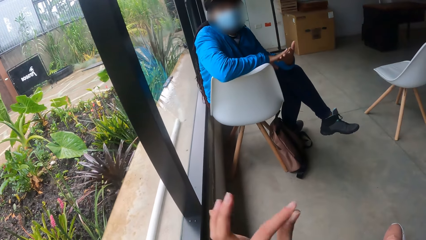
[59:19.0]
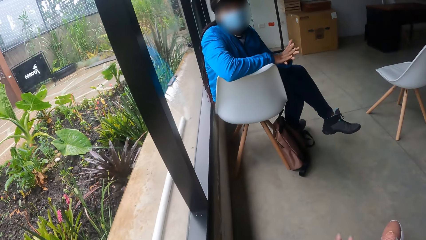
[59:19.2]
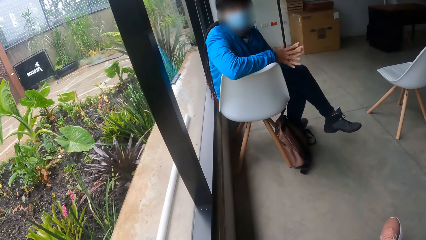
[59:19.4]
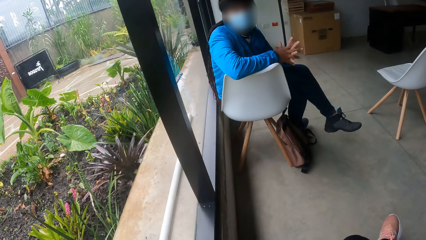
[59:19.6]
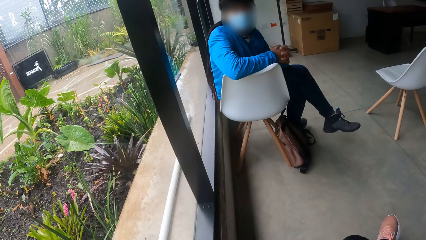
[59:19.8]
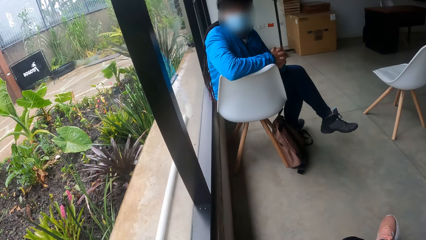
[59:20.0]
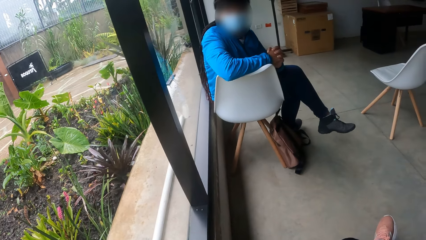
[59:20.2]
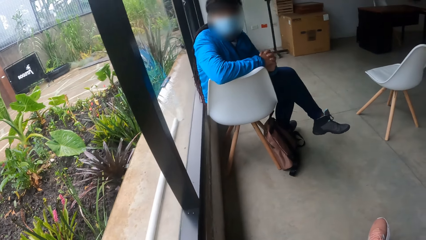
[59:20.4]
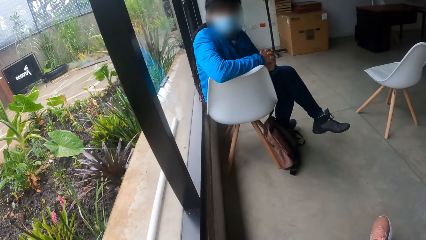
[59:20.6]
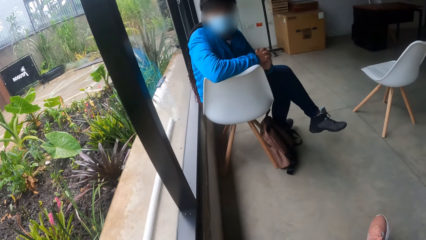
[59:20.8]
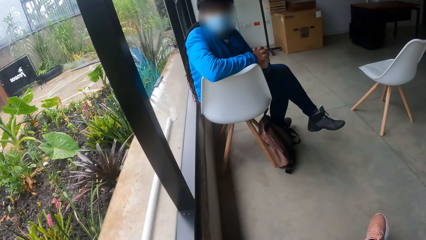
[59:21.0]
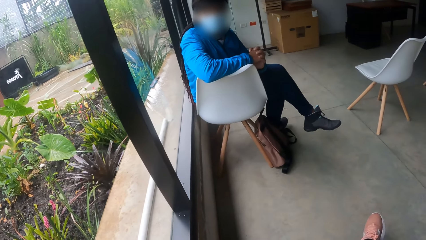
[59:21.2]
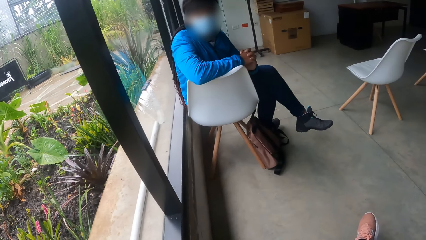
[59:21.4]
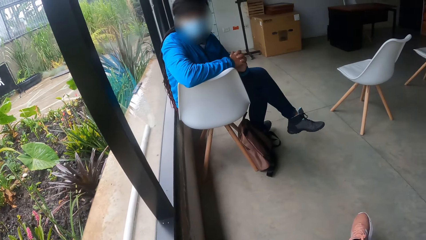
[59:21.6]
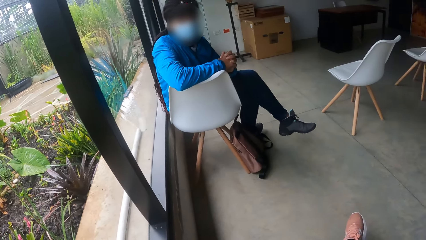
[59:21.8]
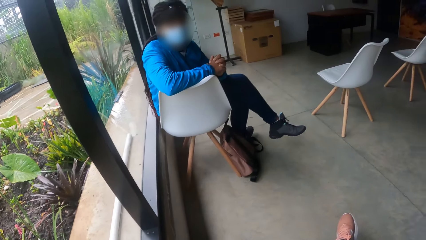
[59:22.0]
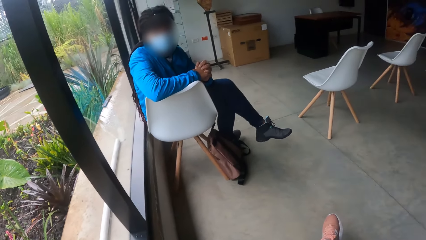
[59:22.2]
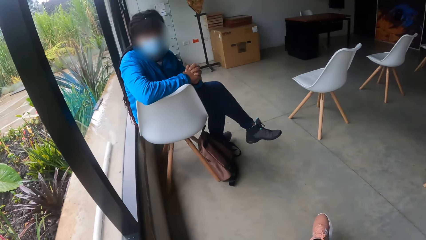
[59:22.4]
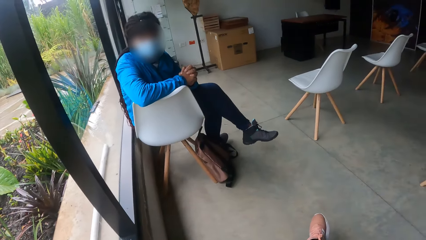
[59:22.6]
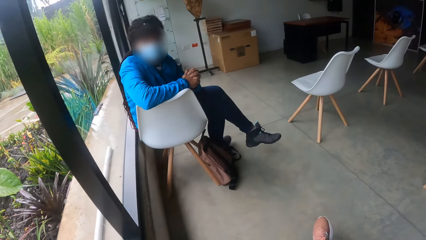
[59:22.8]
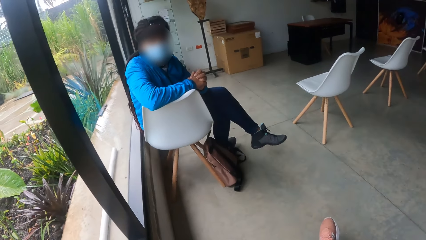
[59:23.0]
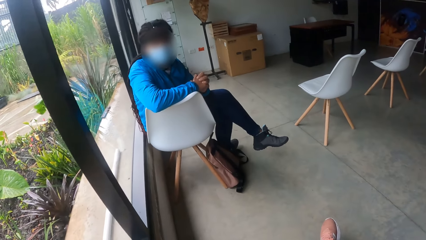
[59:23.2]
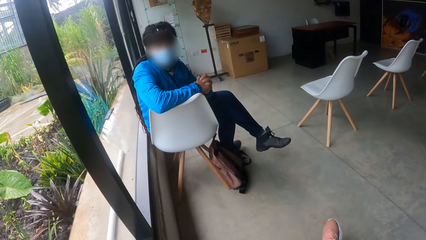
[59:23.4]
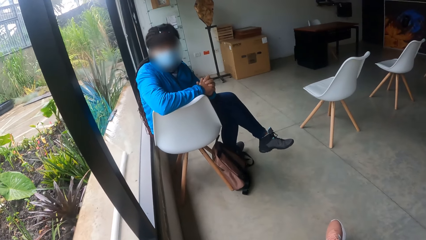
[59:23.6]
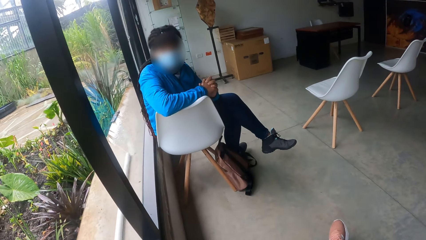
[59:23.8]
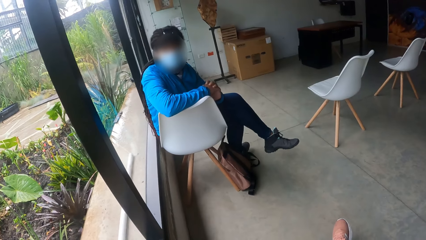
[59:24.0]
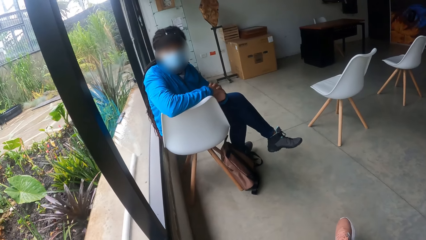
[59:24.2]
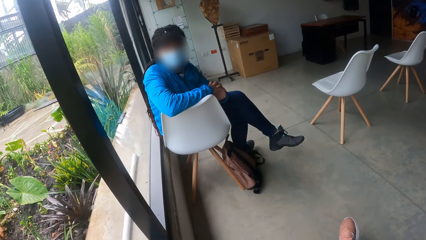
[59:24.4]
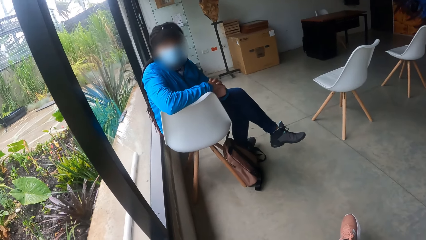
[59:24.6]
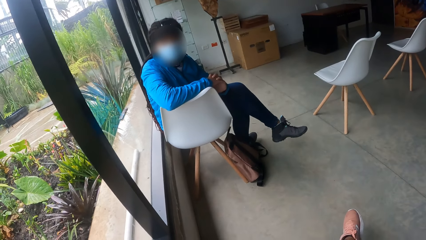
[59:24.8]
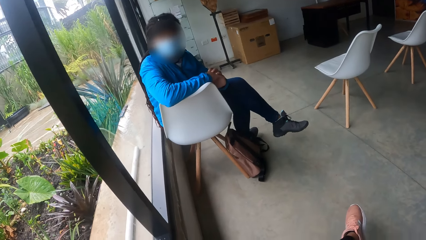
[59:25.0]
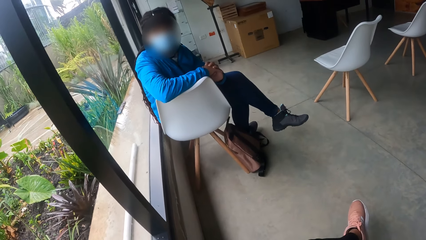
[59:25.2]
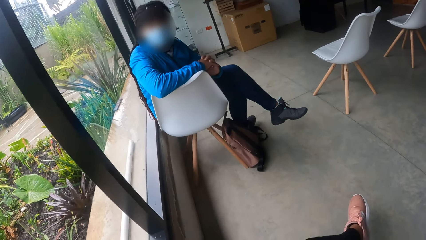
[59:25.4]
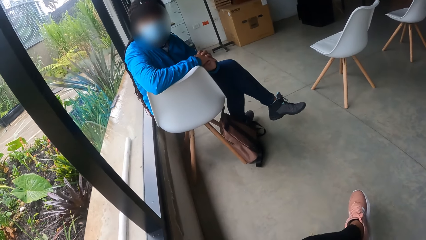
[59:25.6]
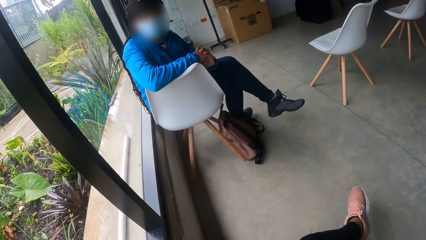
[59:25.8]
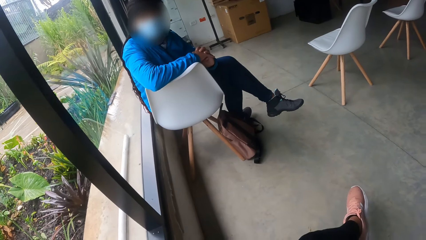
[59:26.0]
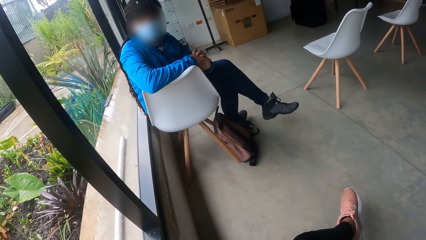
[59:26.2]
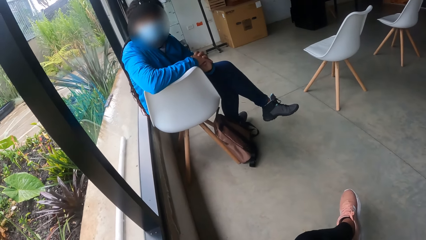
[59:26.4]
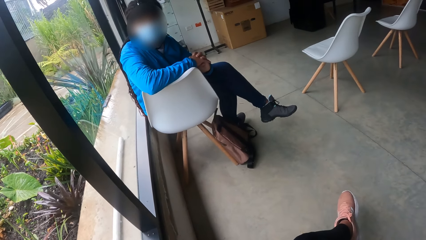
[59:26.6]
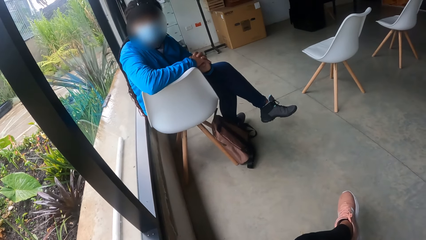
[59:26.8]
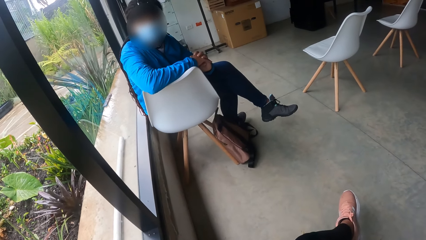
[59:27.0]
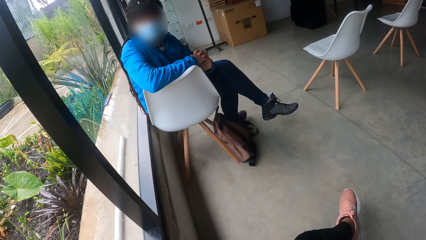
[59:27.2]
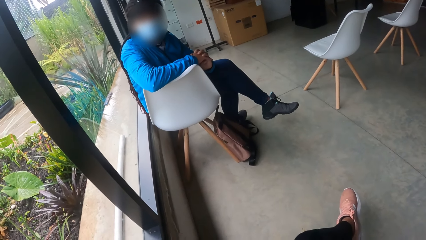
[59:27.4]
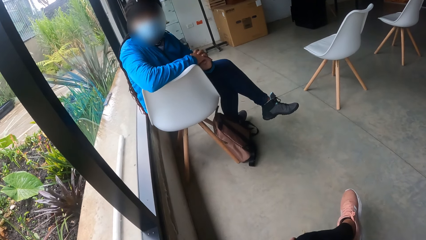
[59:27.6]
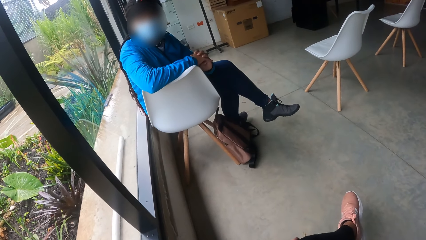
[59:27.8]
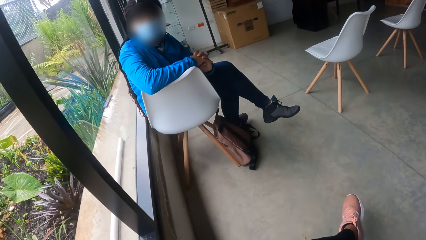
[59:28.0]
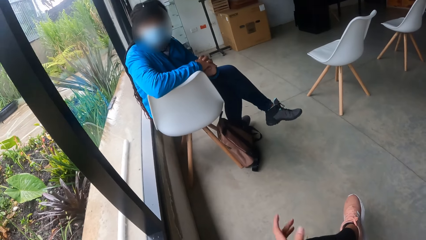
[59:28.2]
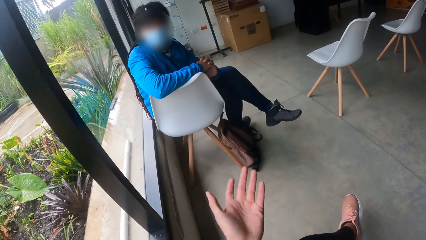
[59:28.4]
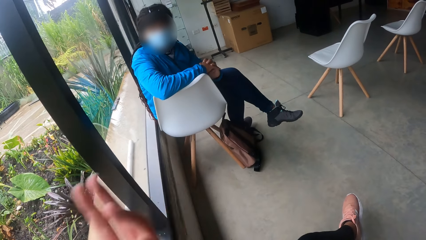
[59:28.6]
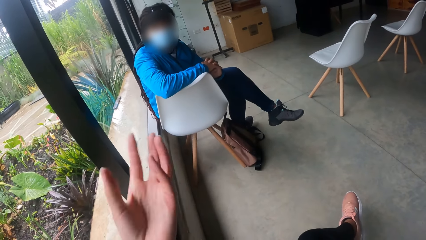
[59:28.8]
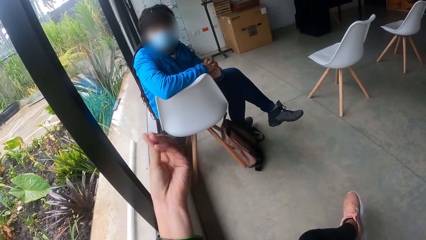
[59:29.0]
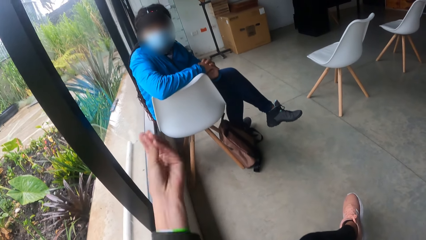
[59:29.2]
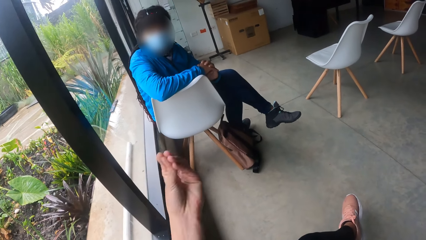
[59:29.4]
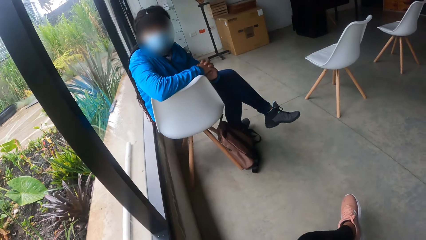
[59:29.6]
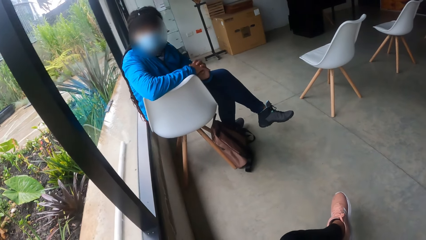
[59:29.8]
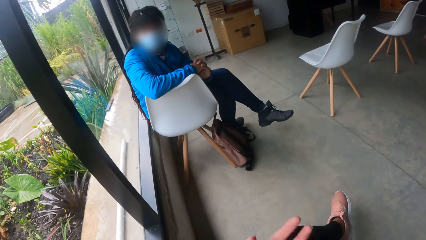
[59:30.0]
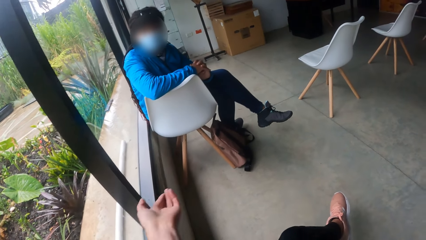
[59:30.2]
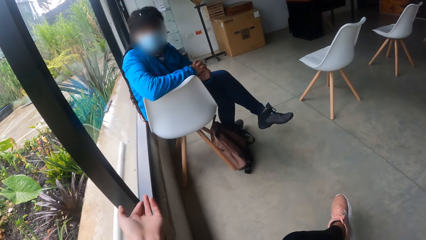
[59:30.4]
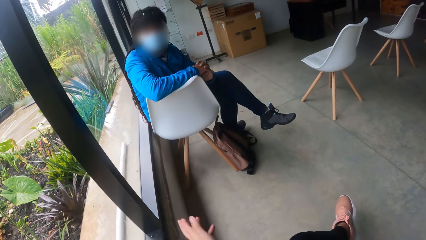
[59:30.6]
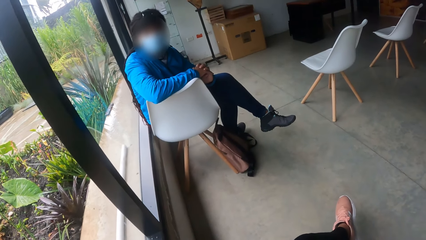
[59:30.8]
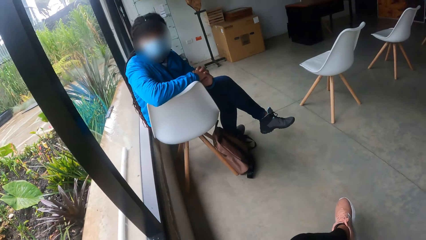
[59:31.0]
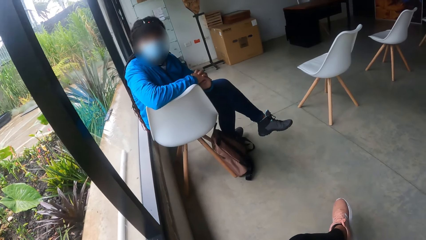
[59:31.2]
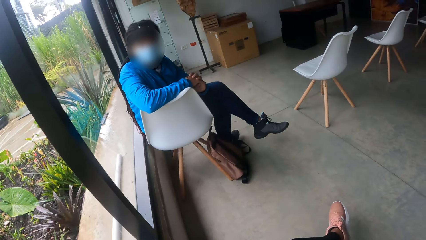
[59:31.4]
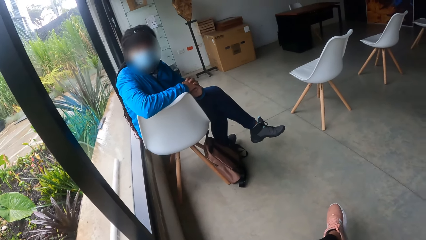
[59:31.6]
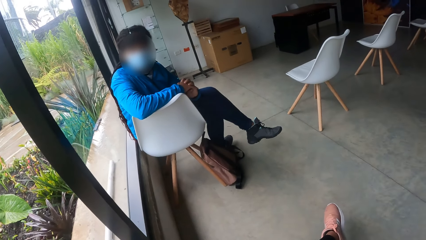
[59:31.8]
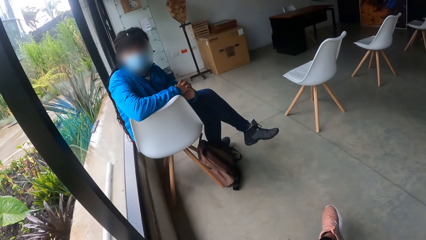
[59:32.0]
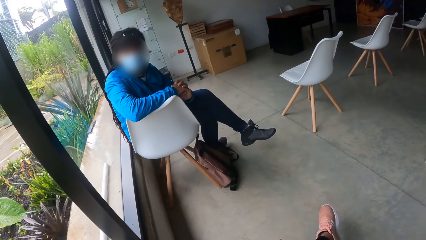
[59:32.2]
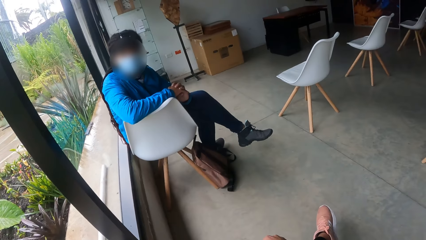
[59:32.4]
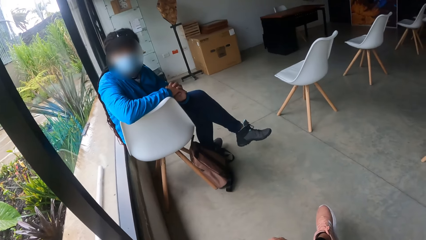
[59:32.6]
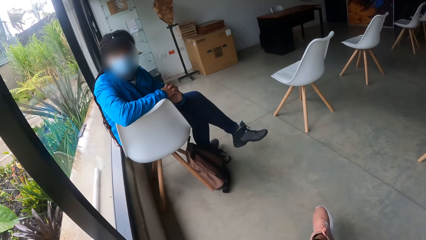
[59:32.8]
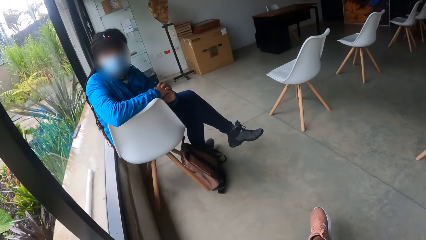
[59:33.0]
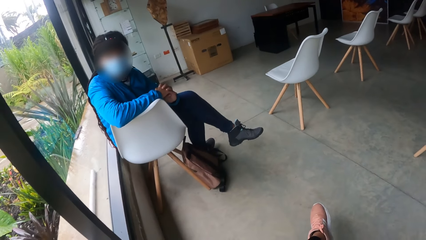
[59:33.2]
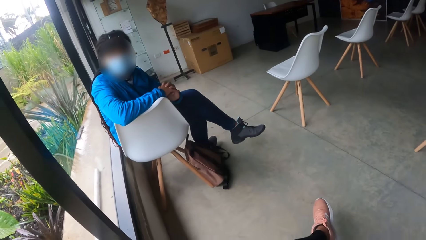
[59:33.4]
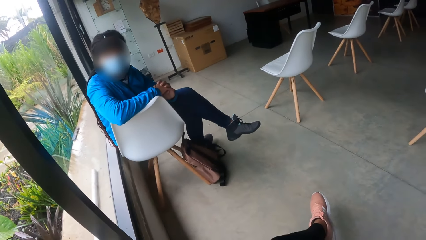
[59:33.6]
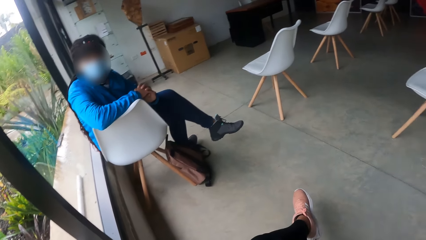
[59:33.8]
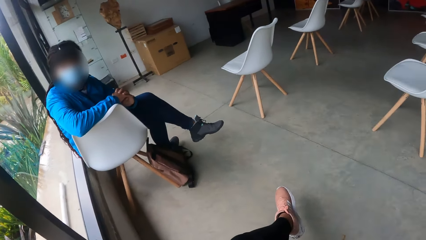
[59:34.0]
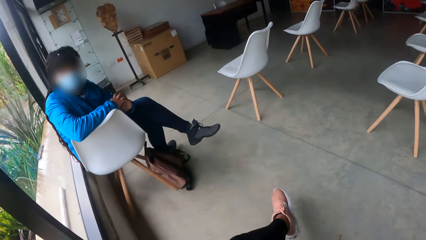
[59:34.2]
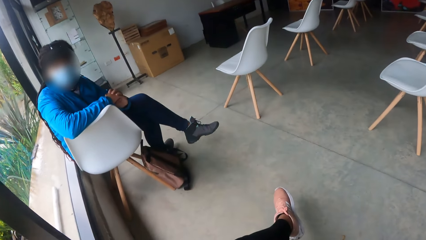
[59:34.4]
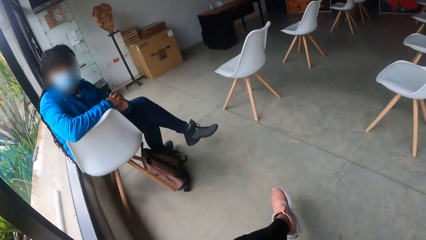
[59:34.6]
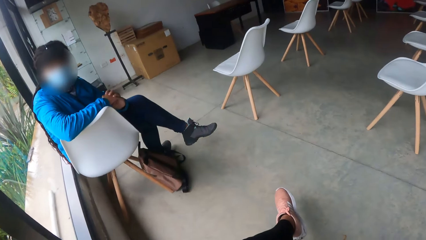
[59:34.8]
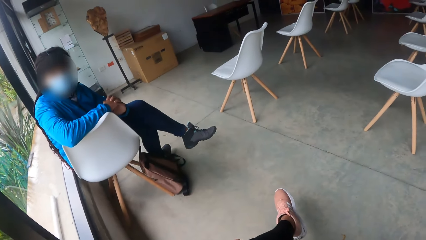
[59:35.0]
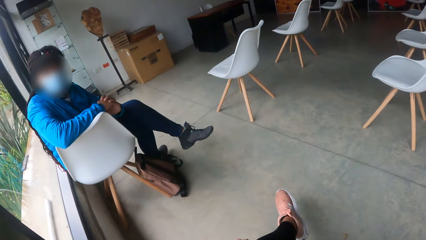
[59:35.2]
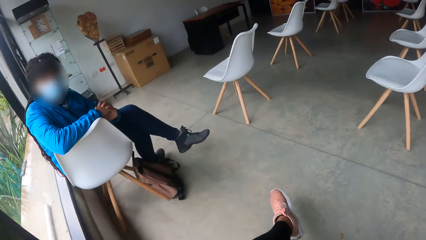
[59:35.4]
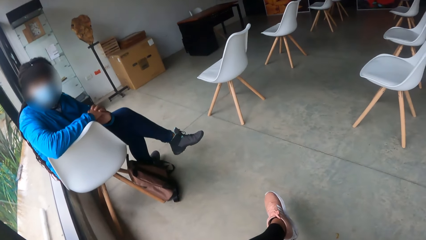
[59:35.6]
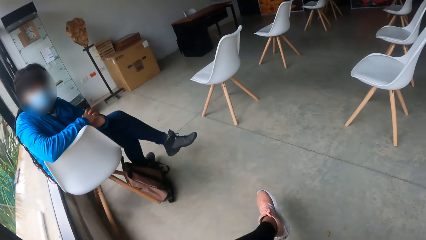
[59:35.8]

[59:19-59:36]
The camera wearer demonstrates to a woman with her left hand.
